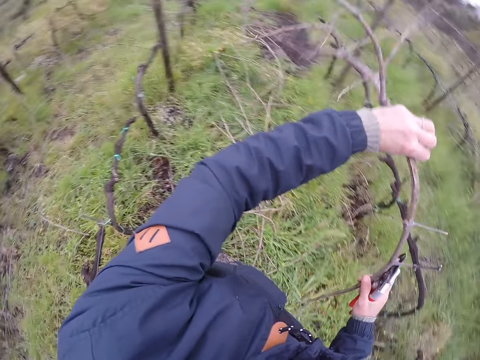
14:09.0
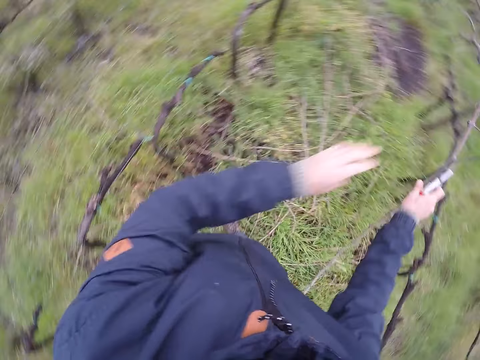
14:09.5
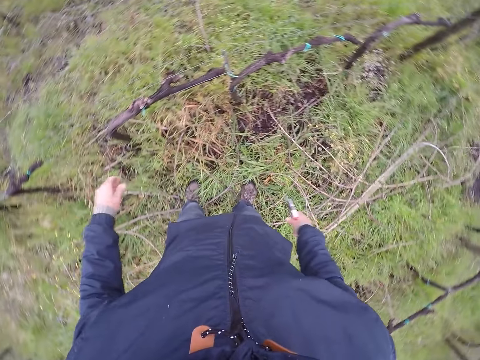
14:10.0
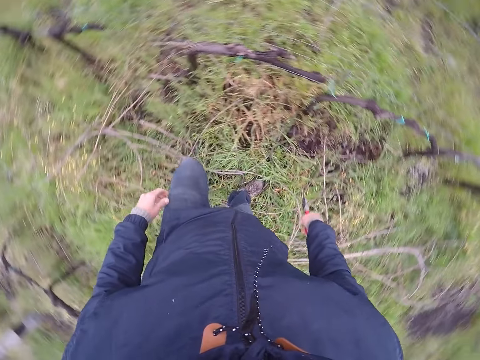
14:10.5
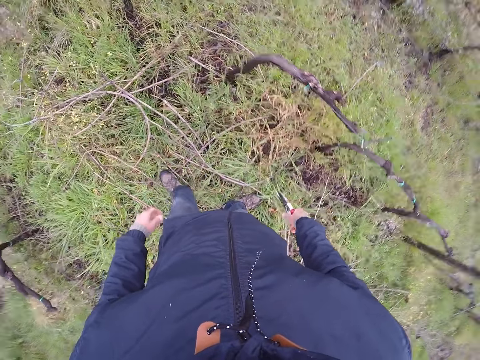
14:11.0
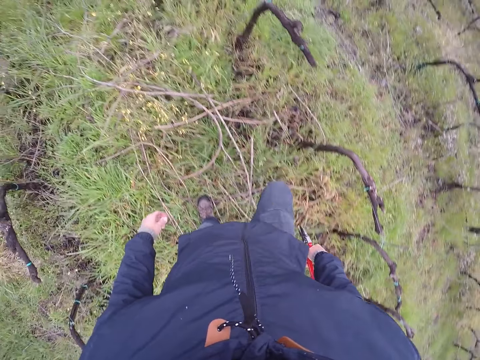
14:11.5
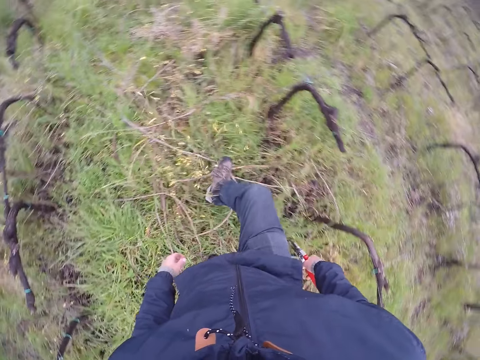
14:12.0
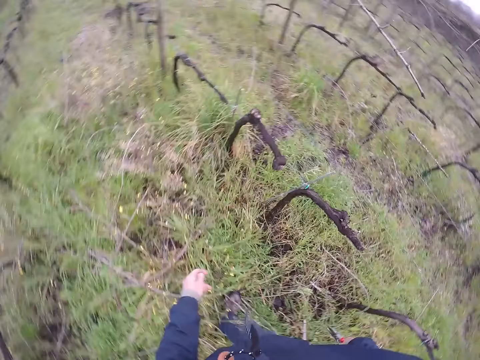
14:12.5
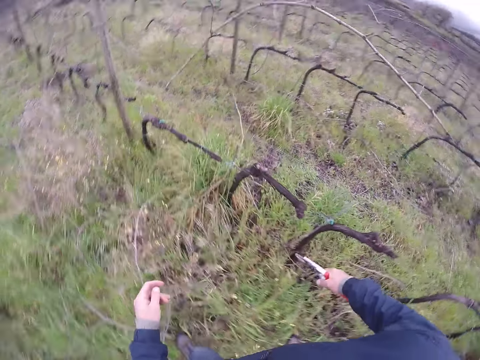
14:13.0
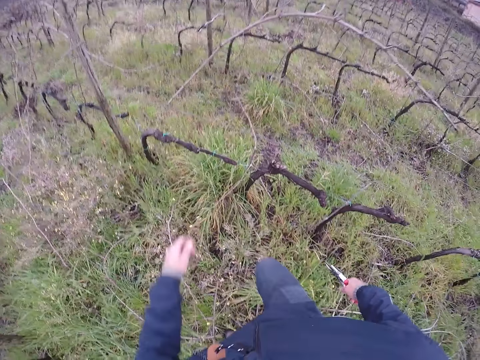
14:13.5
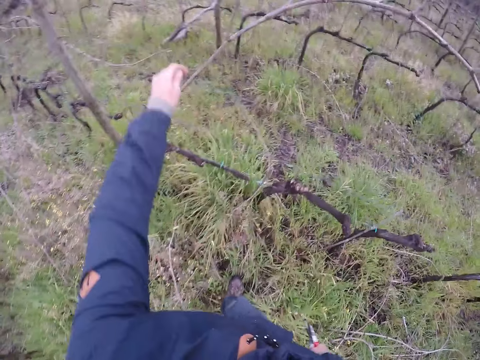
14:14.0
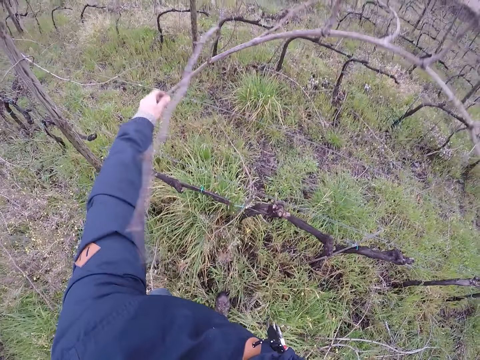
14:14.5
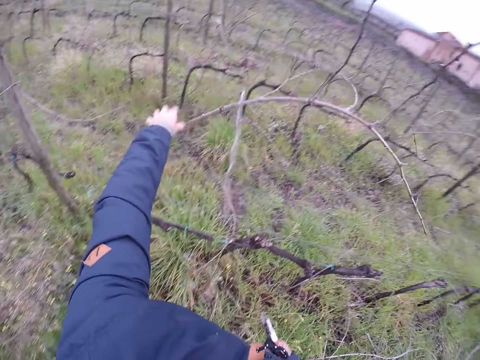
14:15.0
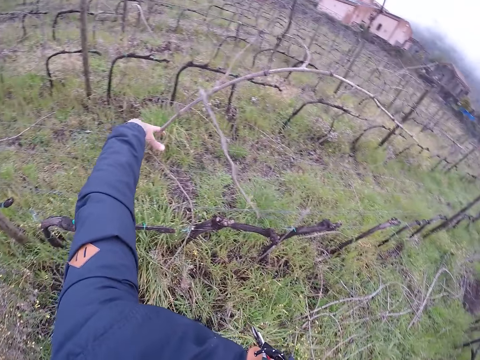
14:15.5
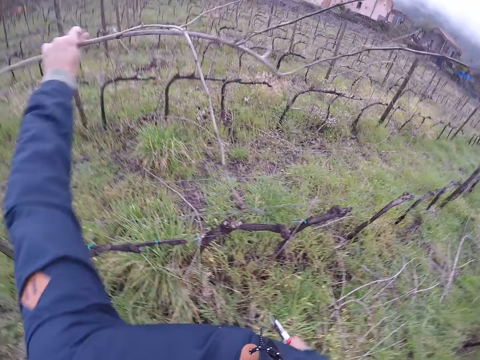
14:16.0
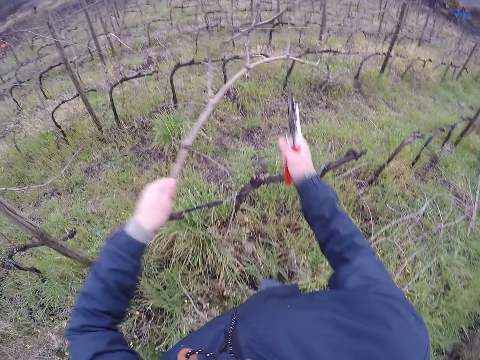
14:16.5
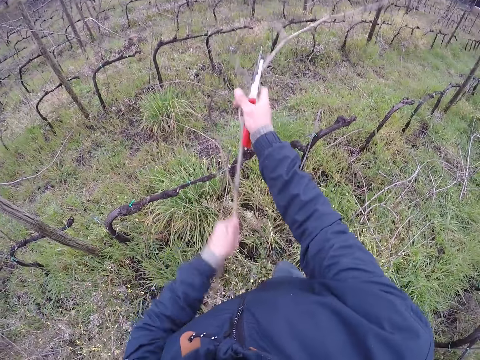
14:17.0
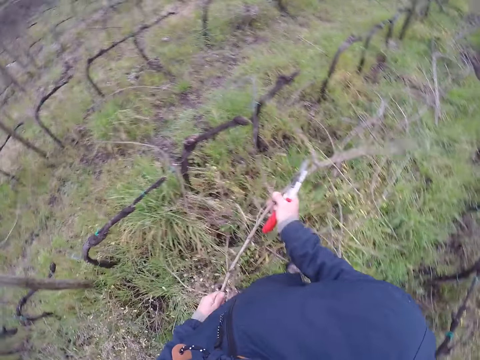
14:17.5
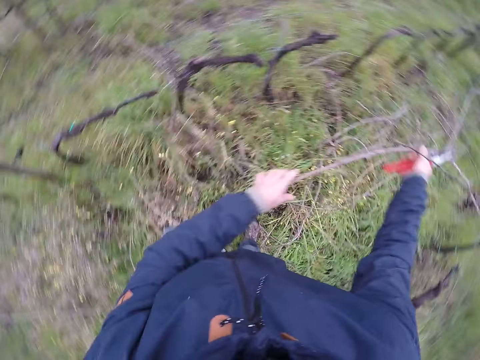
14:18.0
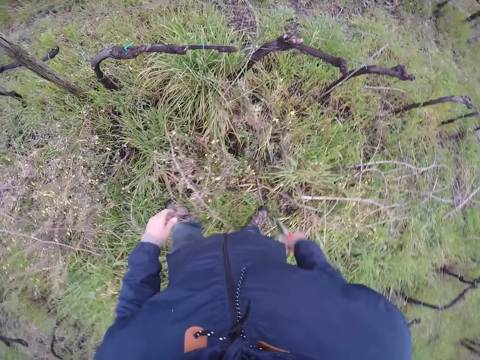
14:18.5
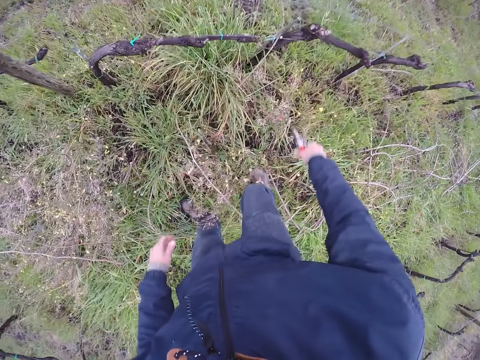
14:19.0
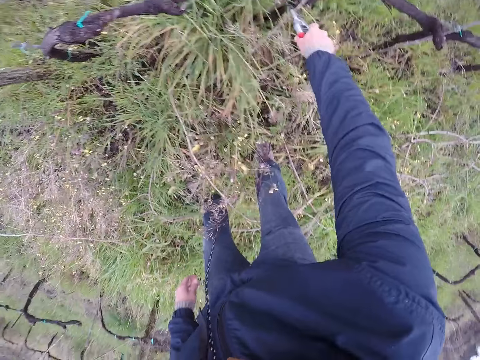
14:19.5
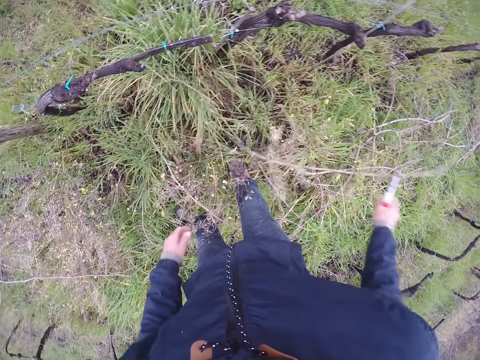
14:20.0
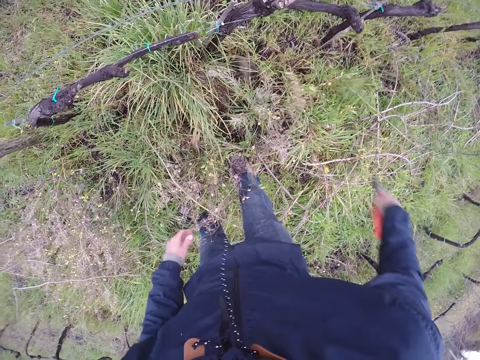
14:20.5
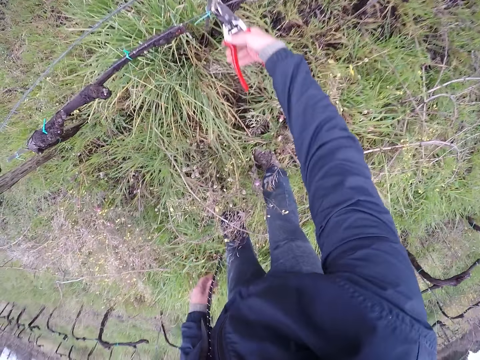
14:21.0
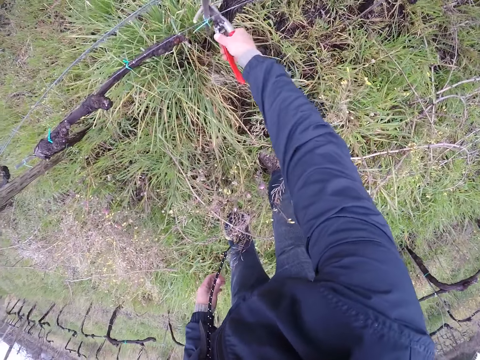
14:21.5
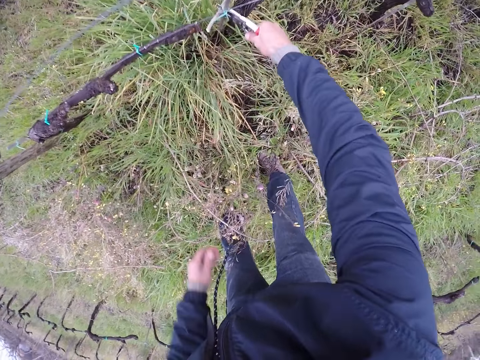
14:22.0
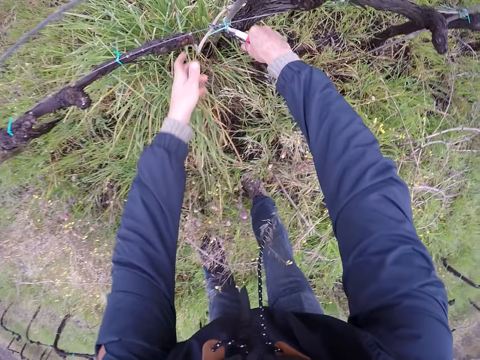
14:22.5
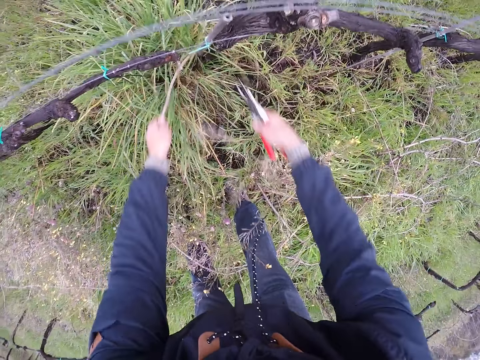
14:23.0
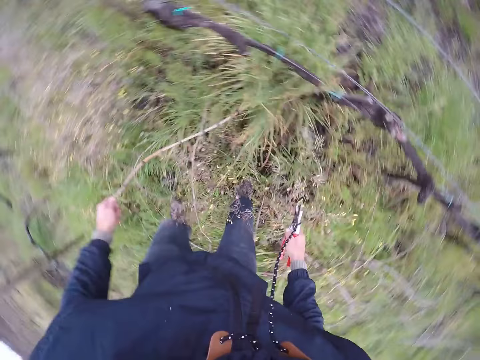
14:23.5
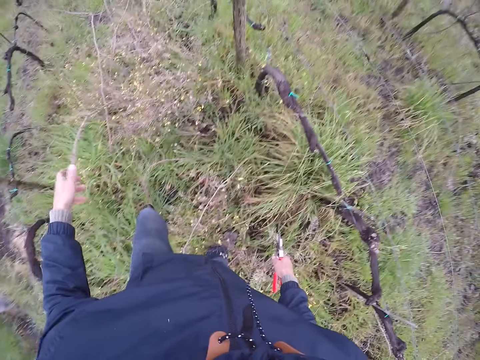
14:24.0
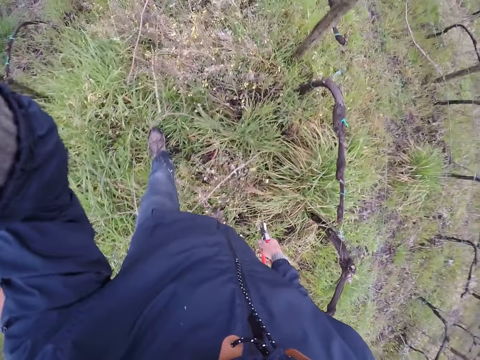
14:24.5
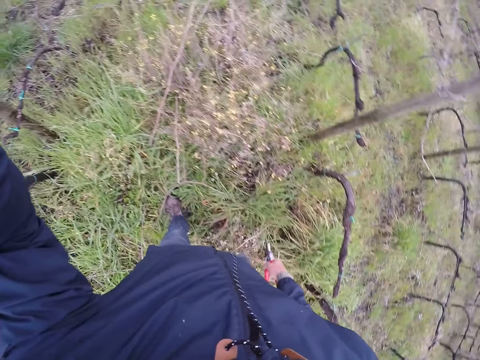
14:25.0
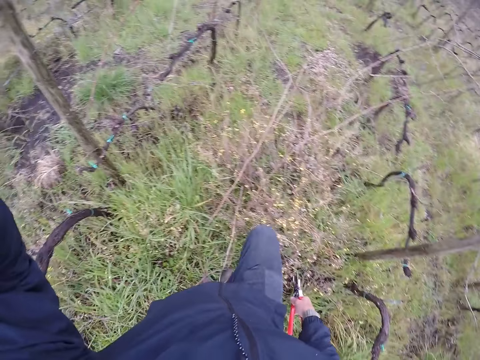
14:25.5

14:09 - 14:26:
The camera wearer throws the twig to the ground with both hands. He places his left hand. He lifts up the stick on the hedge. He pulls a twig with his left hand. He pulls the twig with both hands. He throws the twig to the ground with both hands. He picks a twig with the pruning shear in his right hand. He throws the twig to the ground with the pruning shear in his right hand. He holds a twig with the pruning shear in his right hand. He pulls the twig with his left hand. He drops the twig on the ground with his right hand.

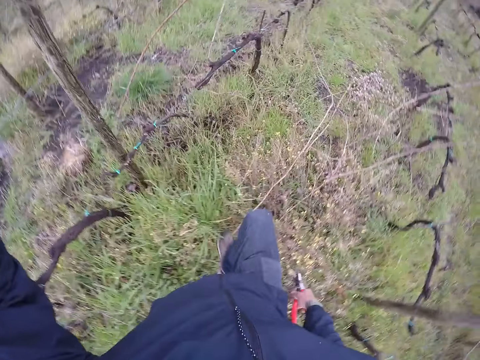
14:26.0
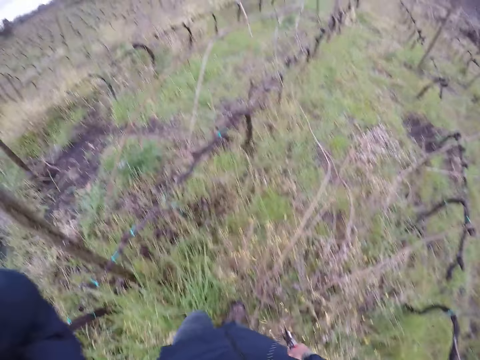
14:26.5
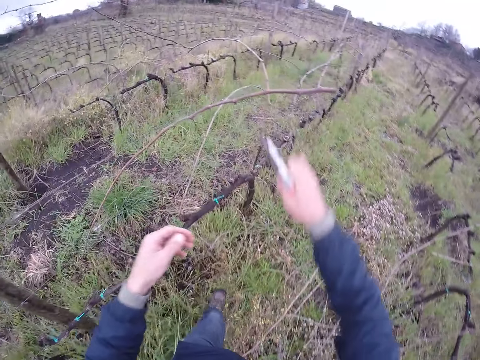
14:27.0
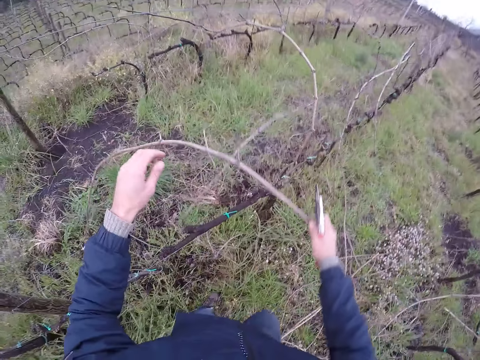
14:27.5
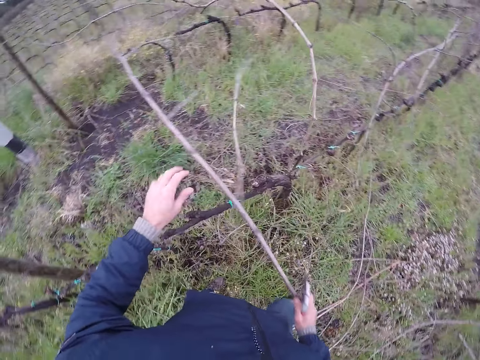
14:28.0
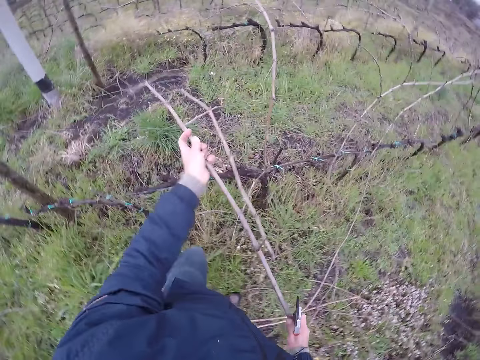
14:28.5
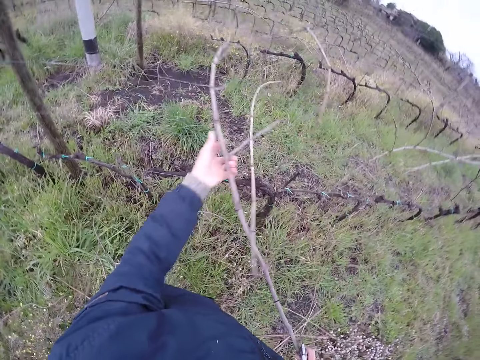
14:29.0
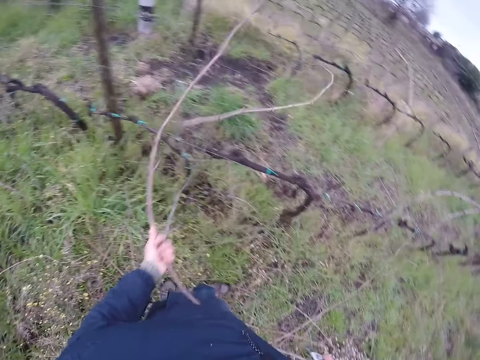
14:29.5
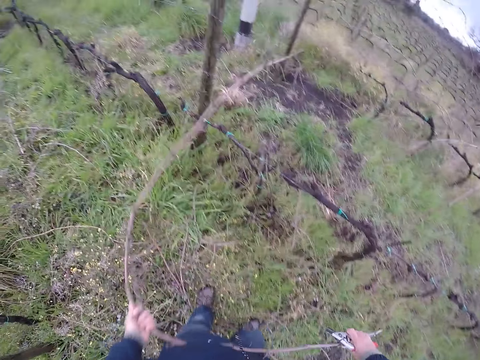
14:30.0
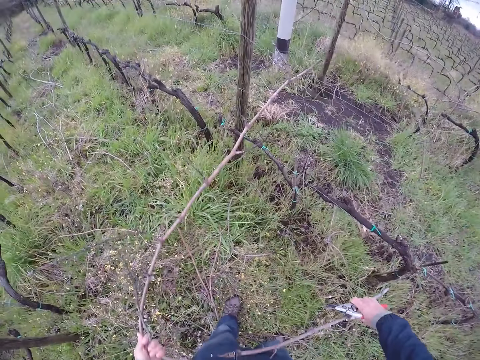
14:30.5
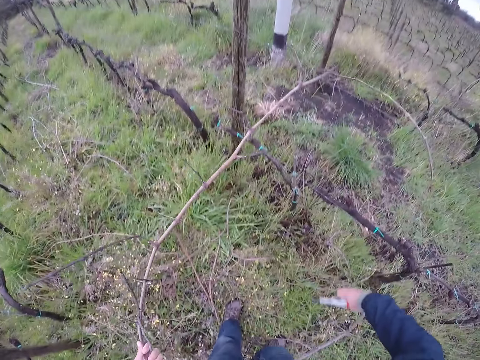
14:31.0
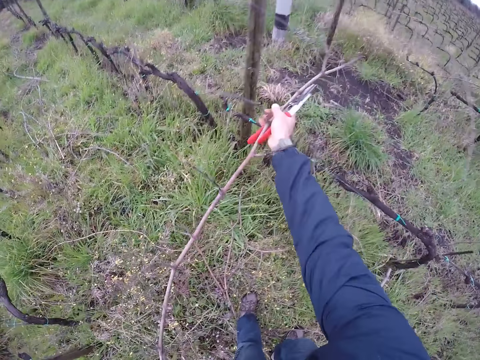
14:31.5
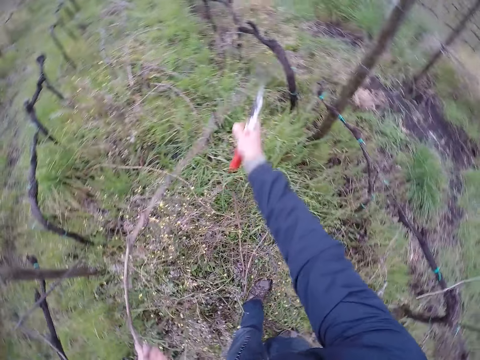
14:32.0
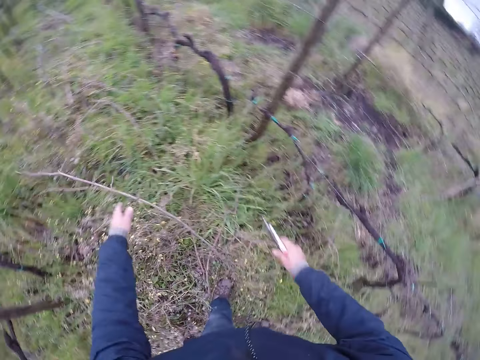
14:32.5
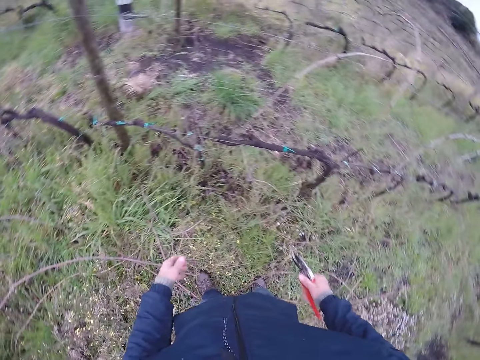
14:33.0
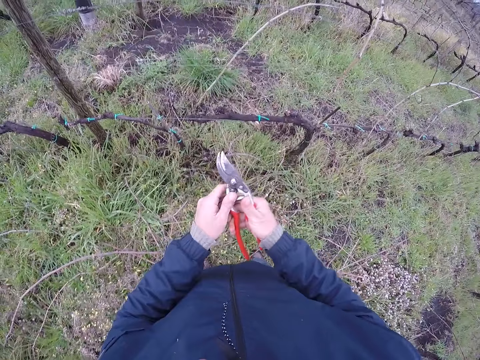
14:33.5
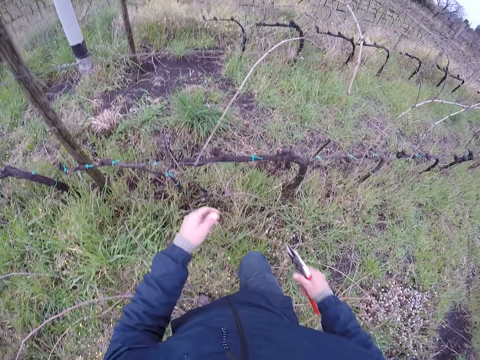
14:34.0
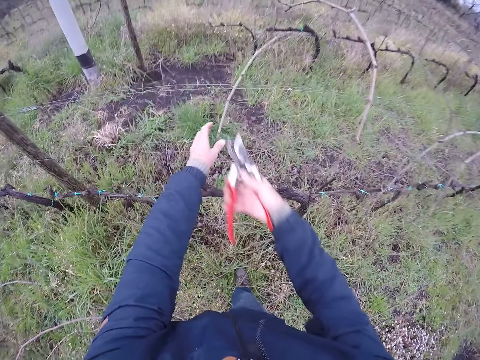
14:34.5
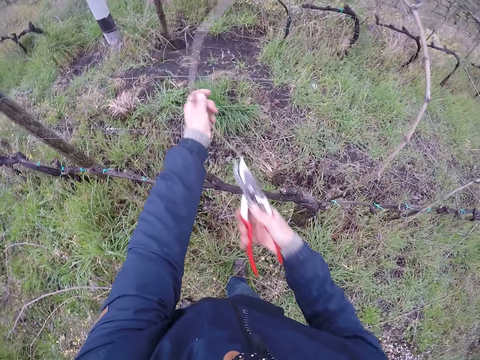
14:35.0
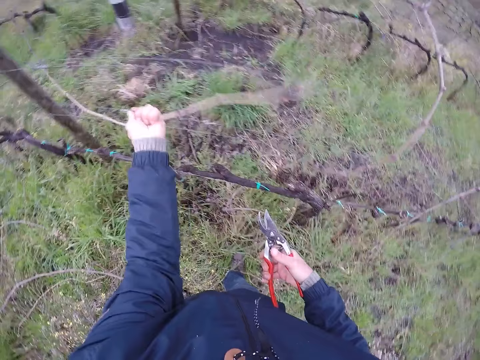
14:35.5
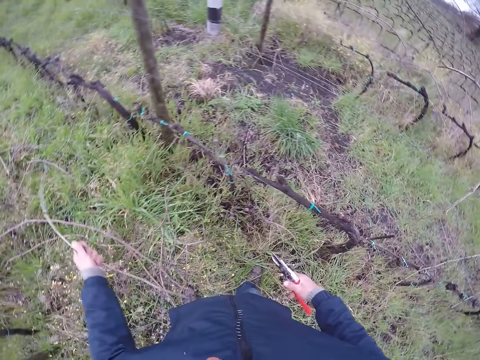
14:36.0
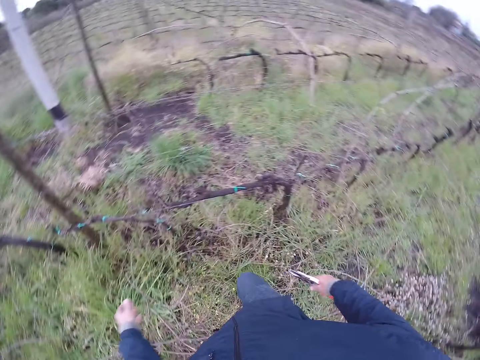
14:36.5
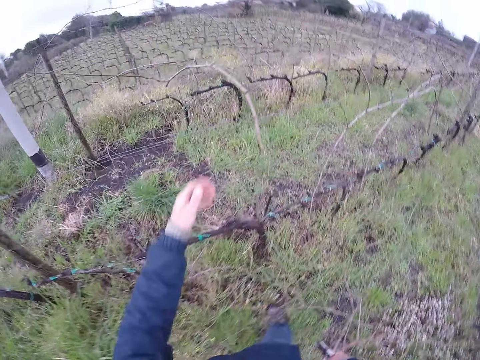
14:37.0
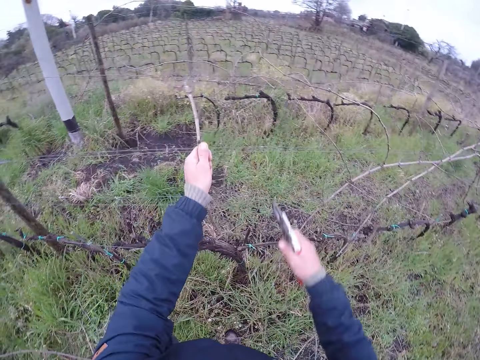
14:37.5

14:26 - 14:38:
The camera wearer adjusts his camera. He pulls a twig with his right hand. He pulls the twig with both hands. He drops the twig in his left hand on the ground. He touches the pruning shear on his right hand with his left hand. He cuts the twig with the pruning shear in his right hand. He pulls the sticks on the hedge with his right hand. He drops a twig in his left hand with his right hand. He pulls a twig in his left hand with his right hand.
